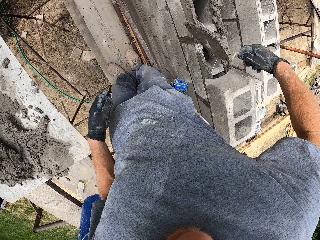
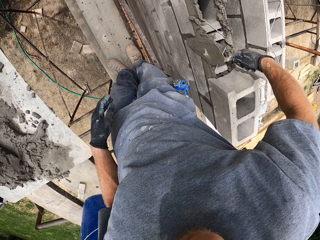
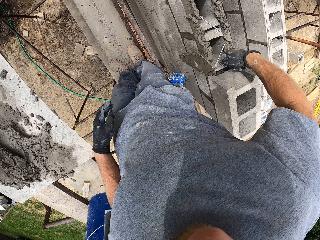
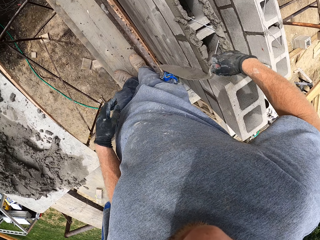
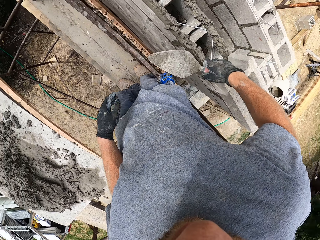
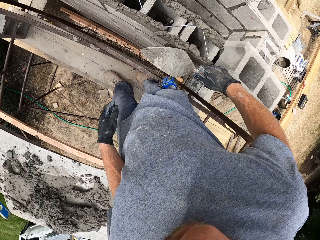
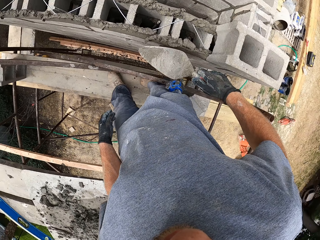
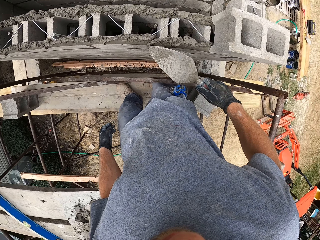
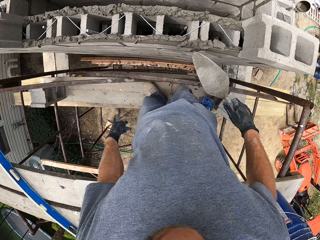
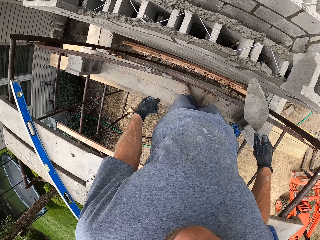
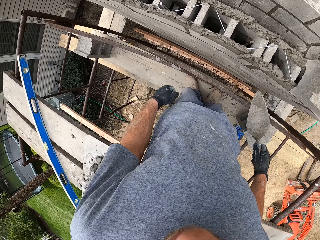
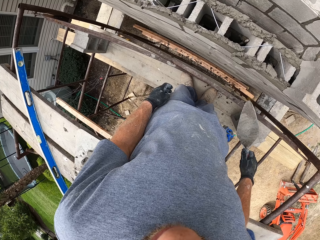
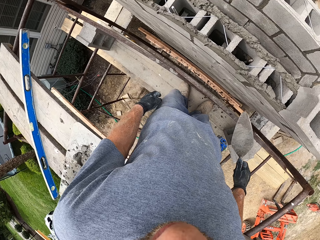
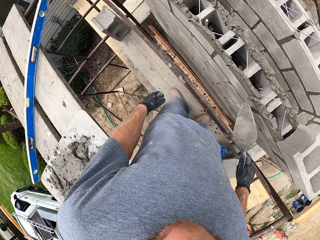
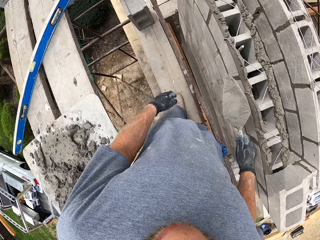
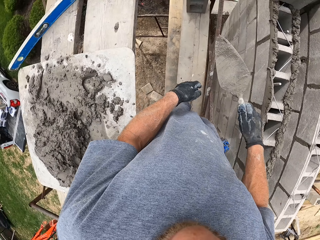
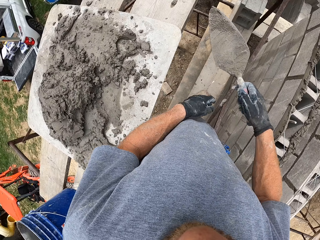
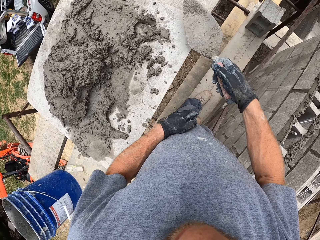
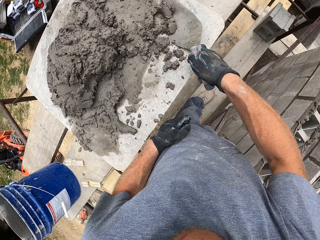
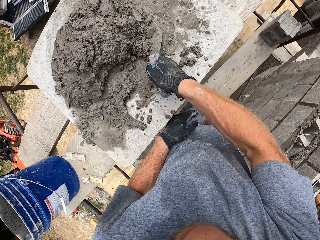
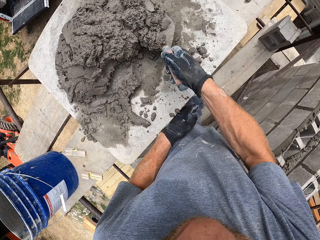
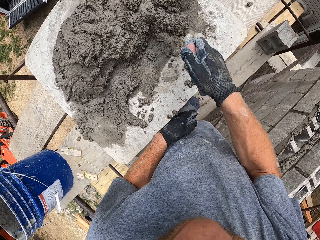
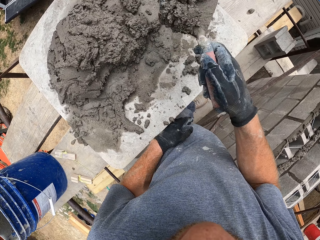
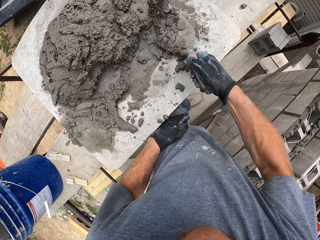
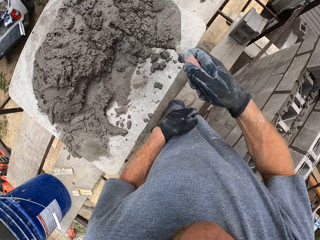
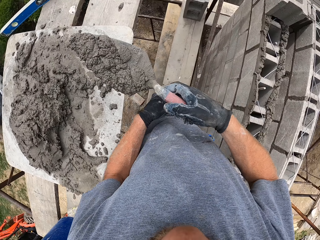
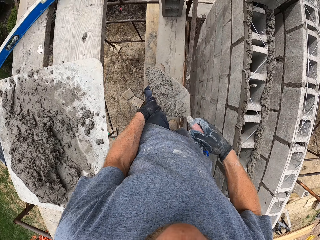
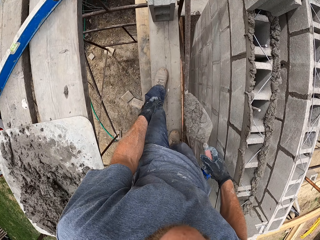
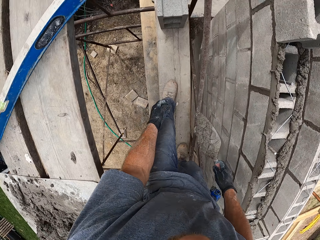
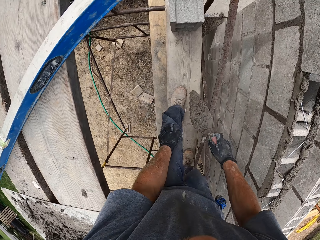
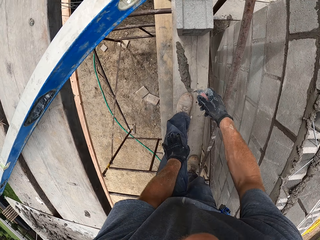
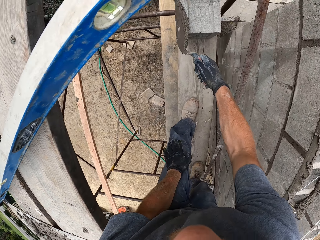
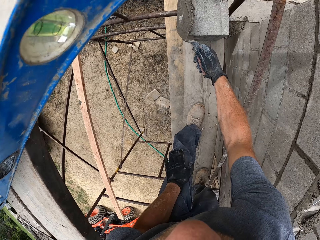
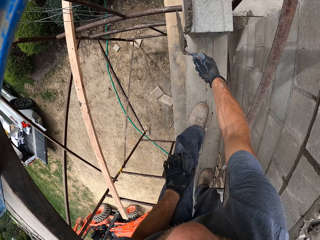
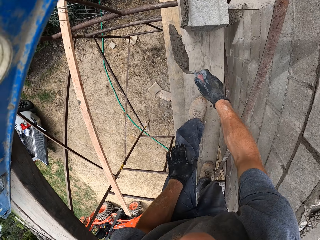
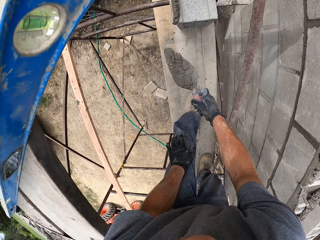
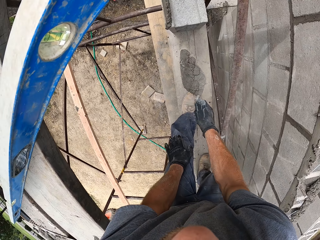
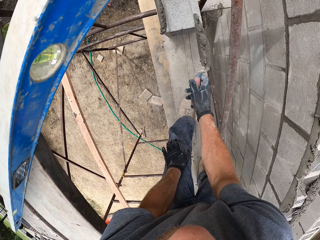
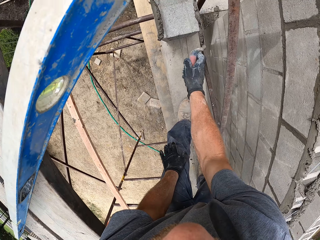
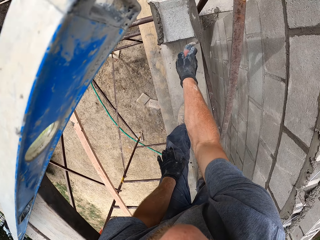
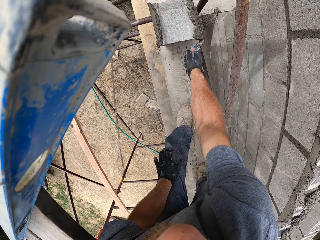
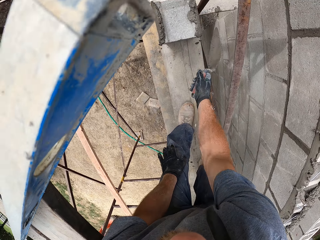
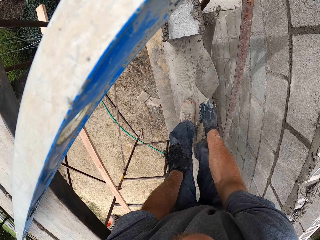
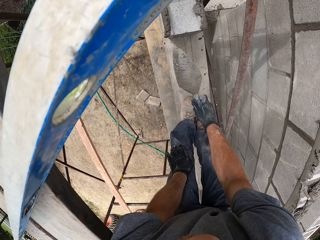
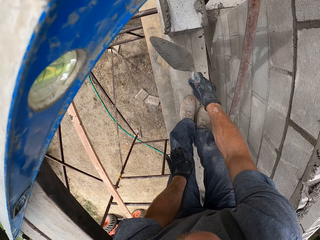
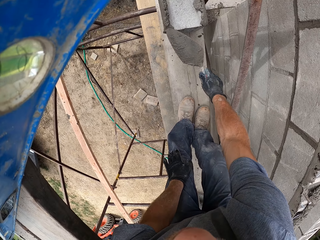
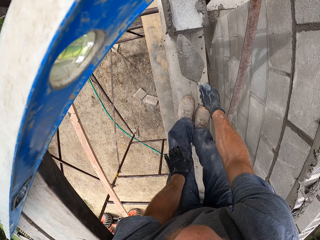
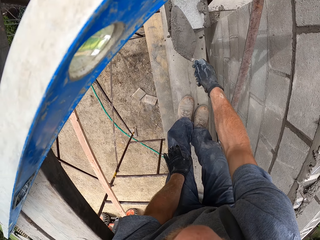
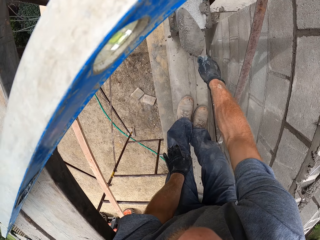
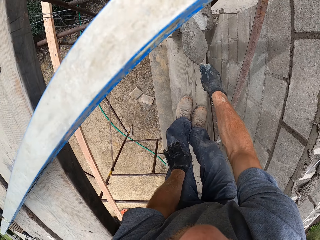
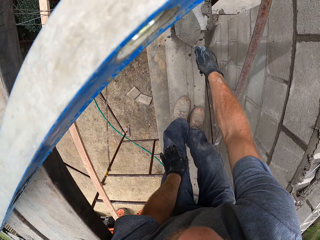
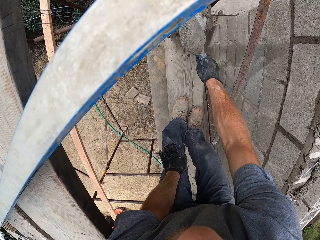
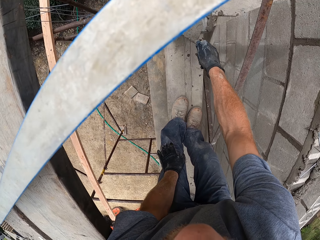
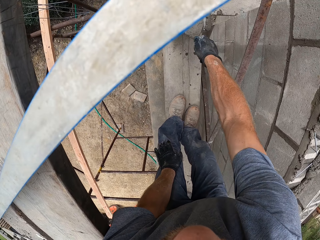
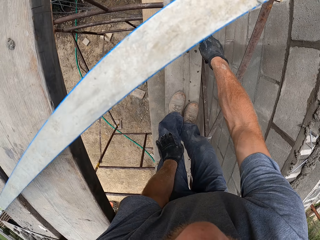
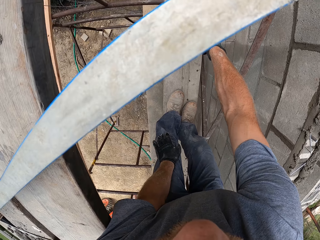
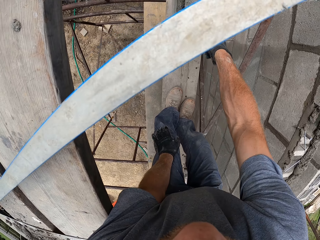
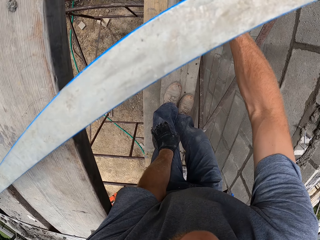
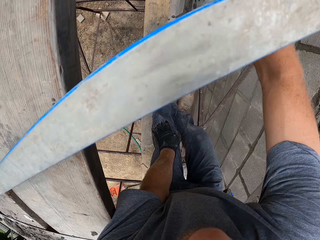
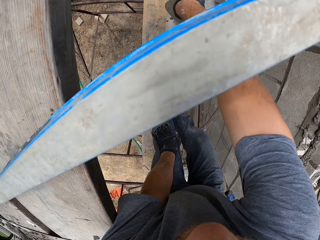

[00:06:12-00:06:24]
The camera wearer pours the mortar on the block wall. They scoop mortar on the plank with the trowel. They pour the mortar on one side of a block. They pour the mortar on the other side of the block. They tap the block with the trowel.

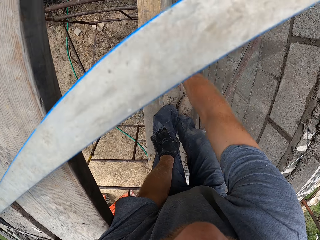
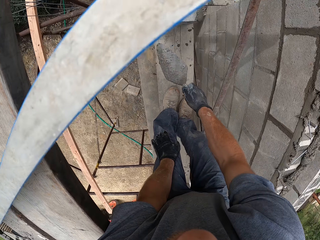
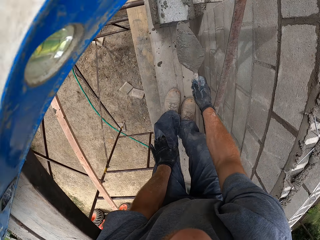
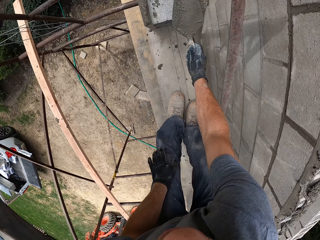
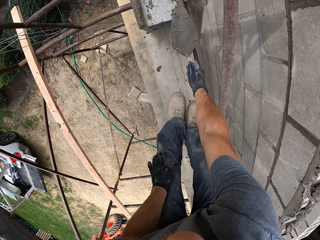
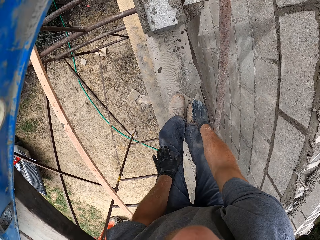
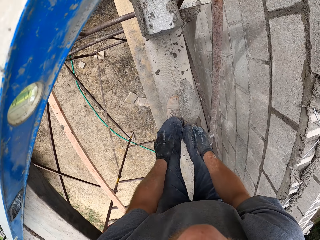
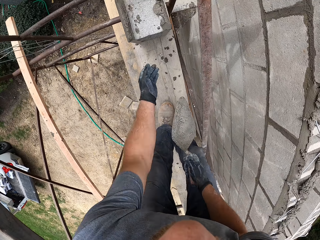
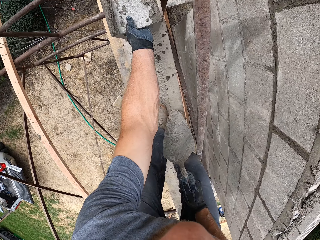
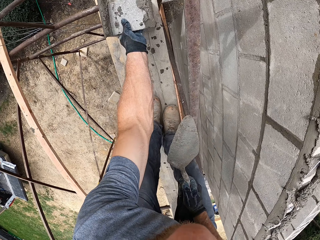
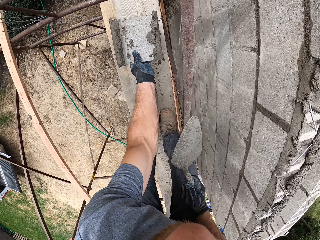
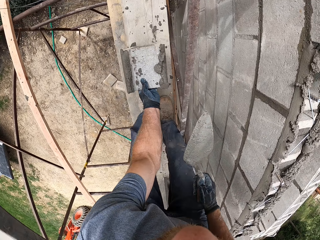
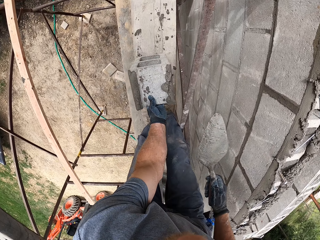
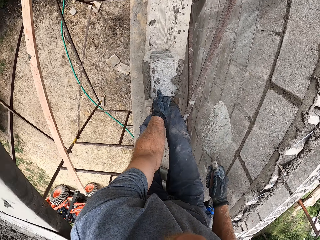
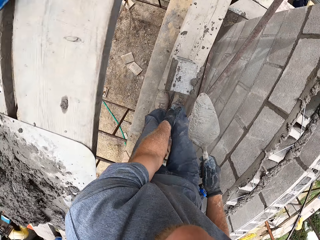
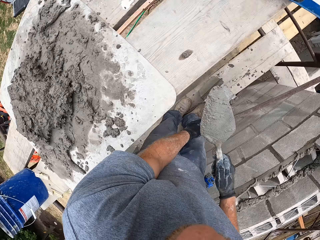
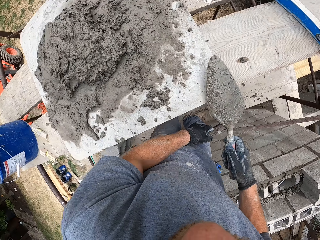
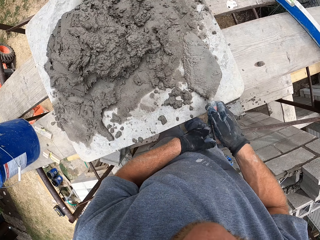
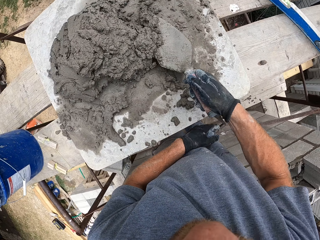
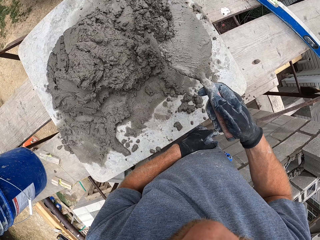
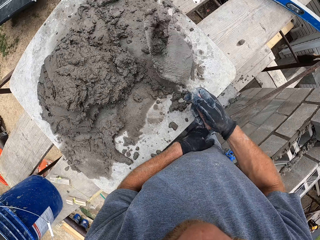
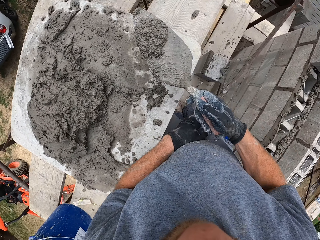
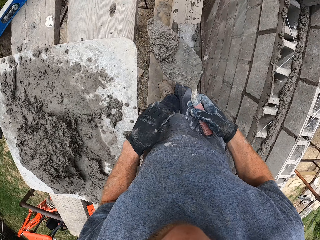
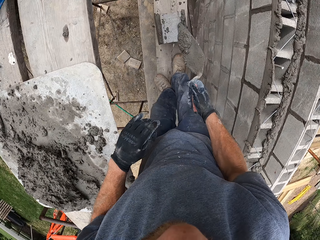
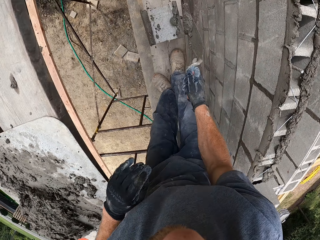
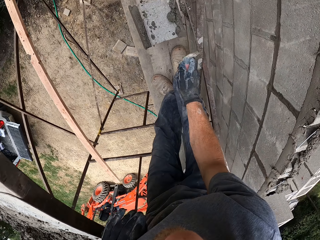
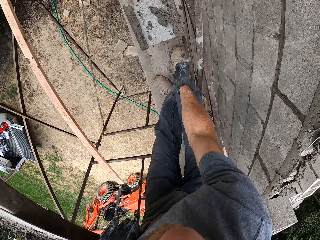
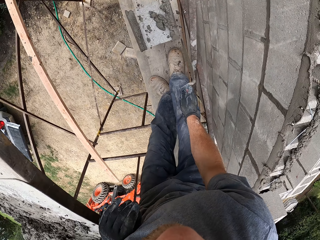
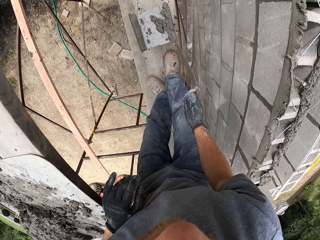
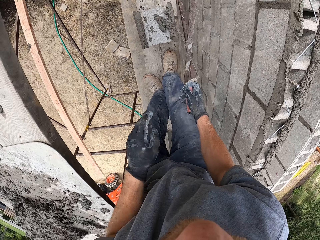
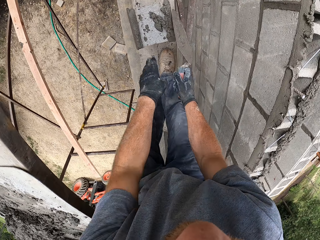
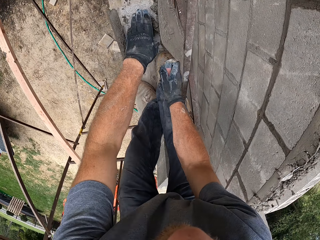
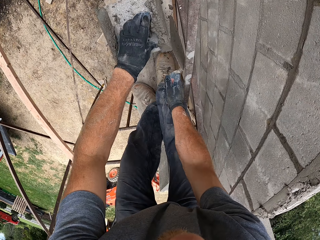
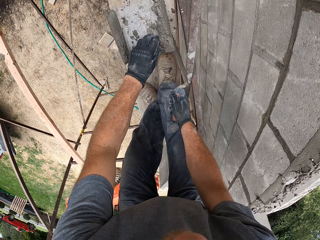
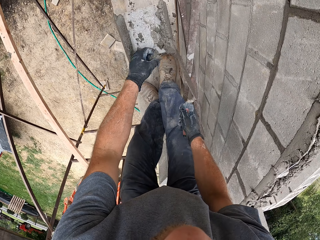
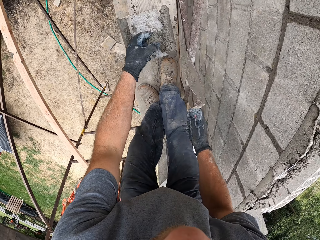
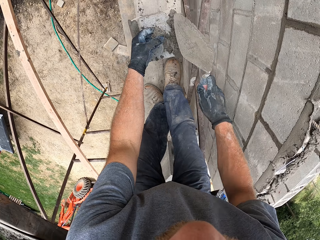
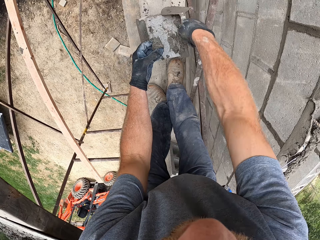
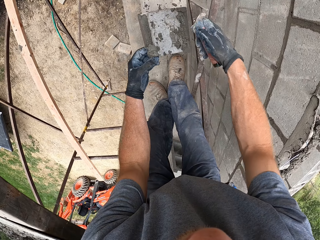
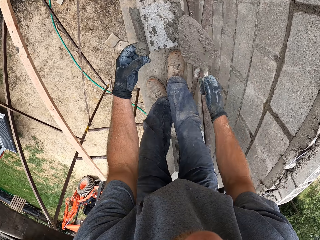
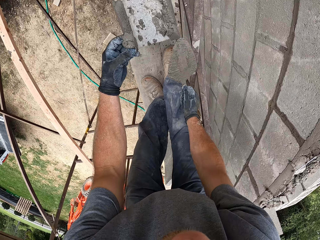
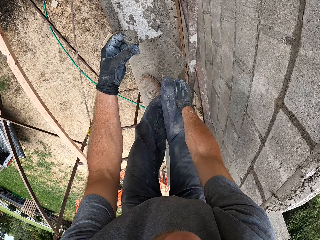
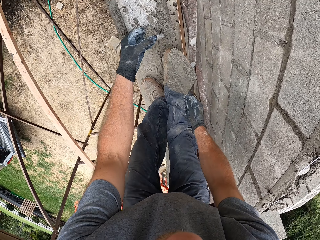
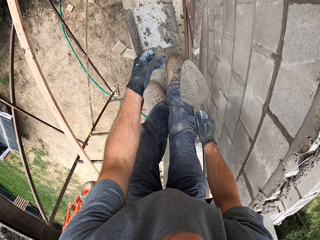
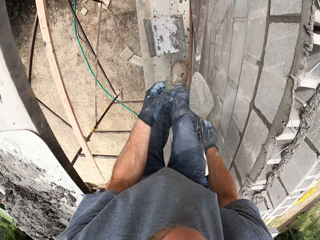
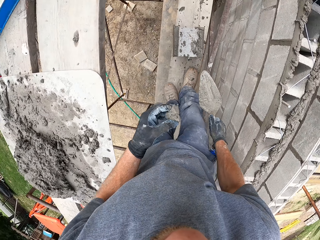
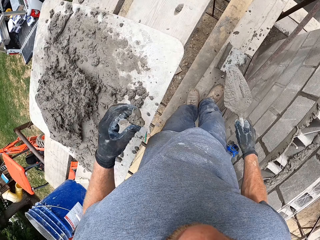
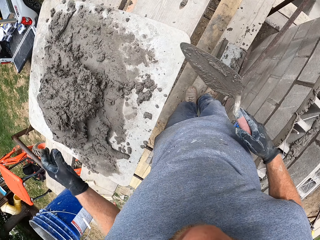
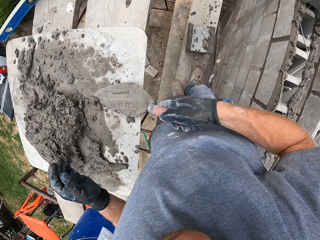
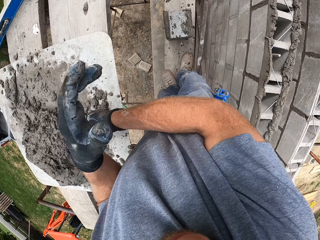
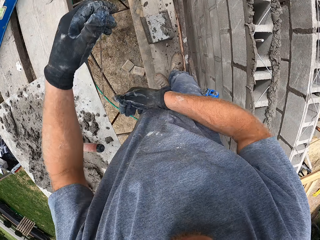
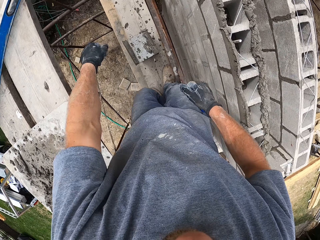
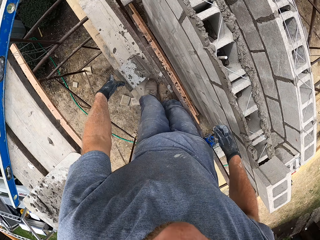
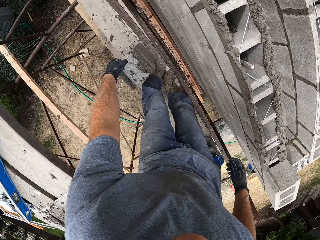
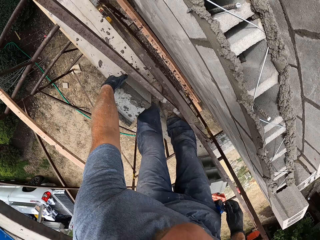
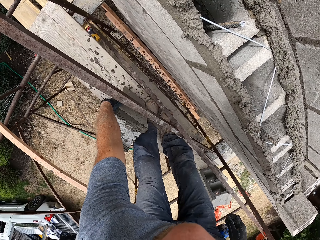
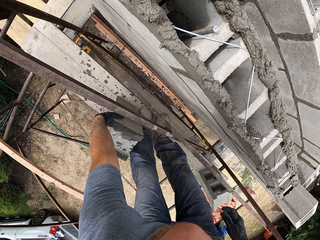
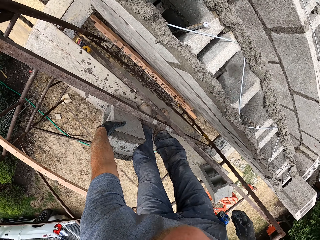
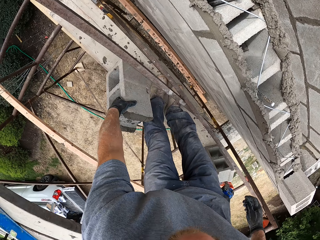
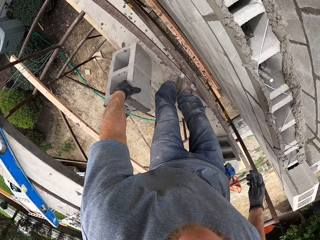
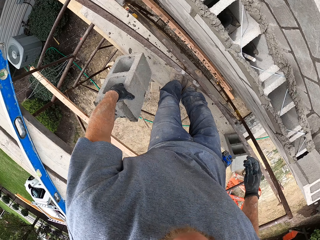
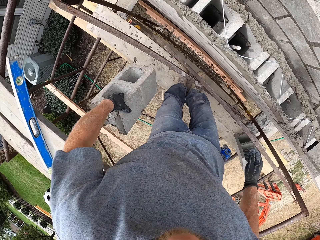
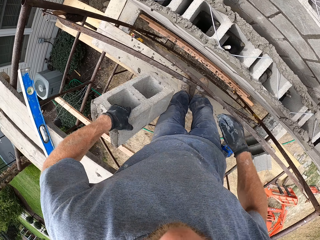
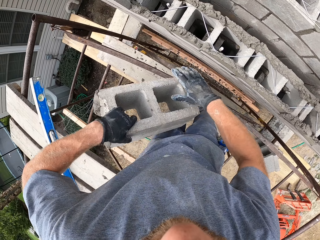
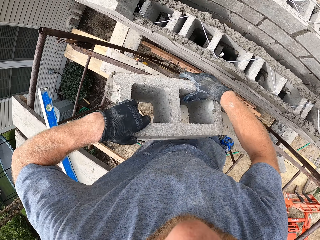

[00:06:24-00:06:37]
The camera wearer pulls the block closer to him. They scoop mortar on the plank with the trowel. They pour the mortar on the block. They pick up some mortar with the left hand. They pick a stone in the mortar. They adjust the mortar on the block. They throw the mortar on a flat surface. They throw away the stone. They drop the trowel on the plank. They pick up the block on the standing platform.
